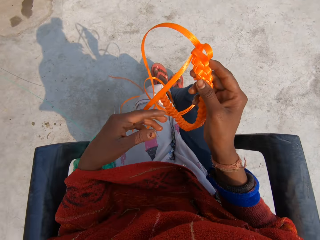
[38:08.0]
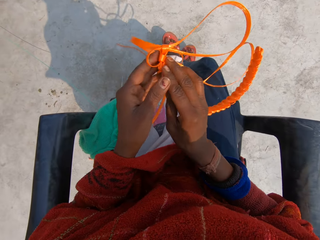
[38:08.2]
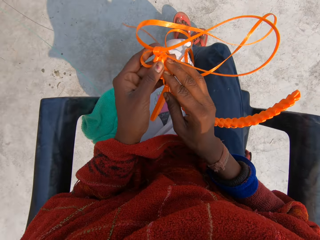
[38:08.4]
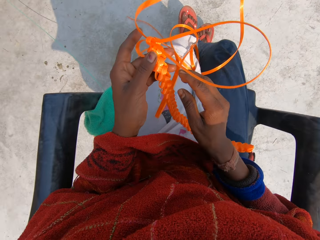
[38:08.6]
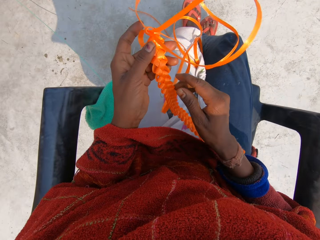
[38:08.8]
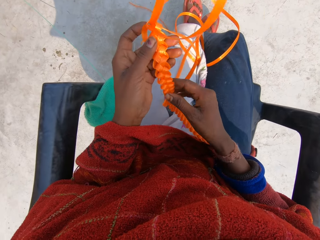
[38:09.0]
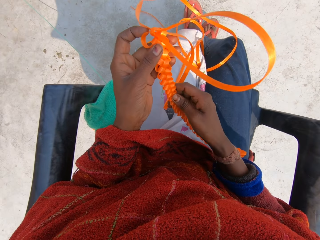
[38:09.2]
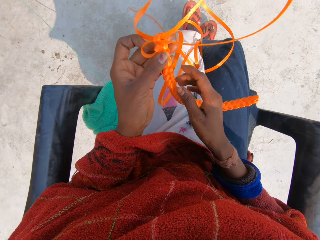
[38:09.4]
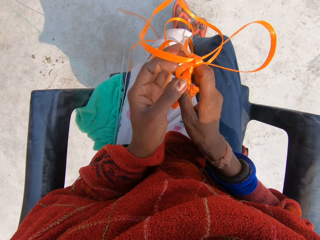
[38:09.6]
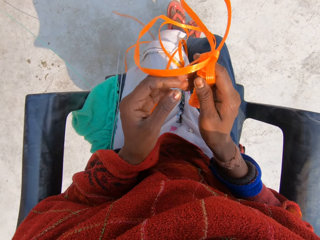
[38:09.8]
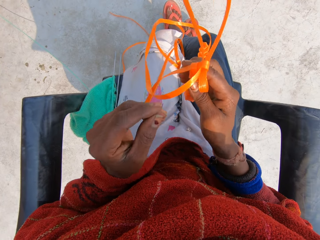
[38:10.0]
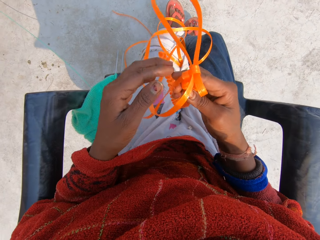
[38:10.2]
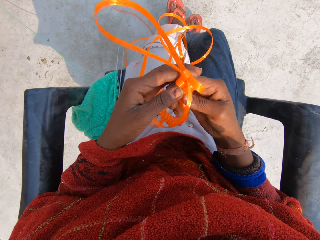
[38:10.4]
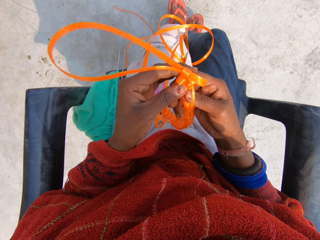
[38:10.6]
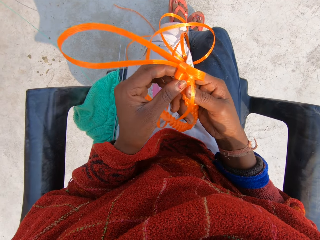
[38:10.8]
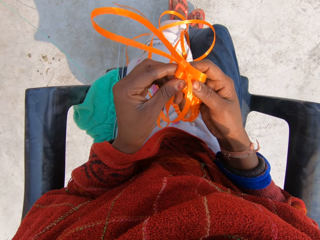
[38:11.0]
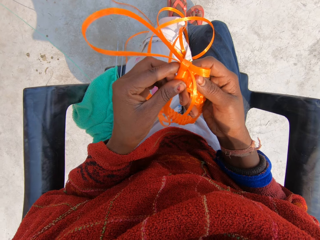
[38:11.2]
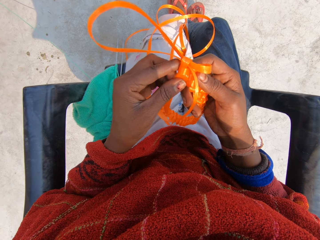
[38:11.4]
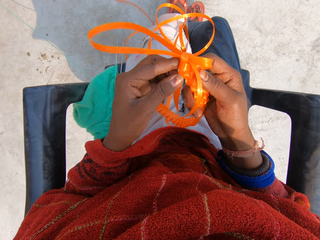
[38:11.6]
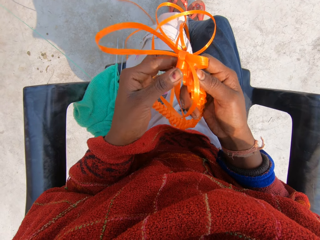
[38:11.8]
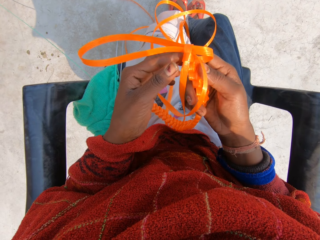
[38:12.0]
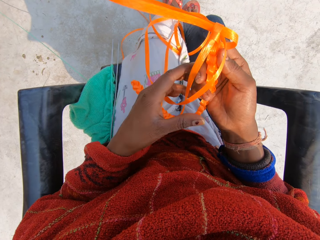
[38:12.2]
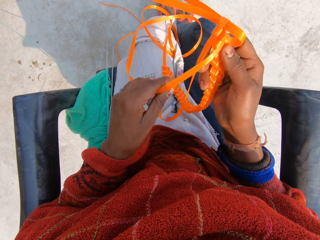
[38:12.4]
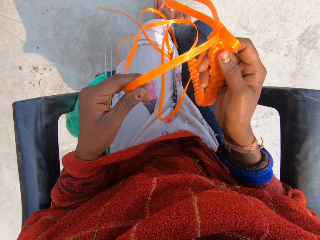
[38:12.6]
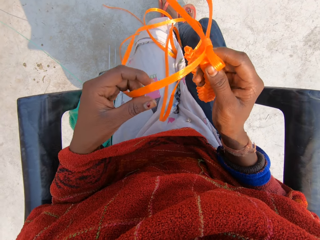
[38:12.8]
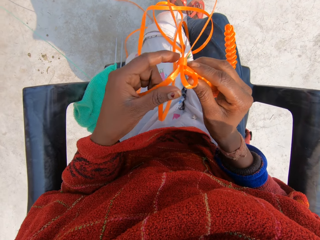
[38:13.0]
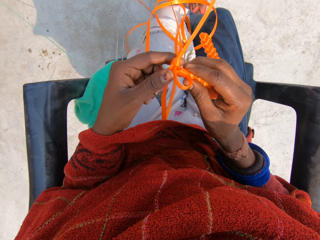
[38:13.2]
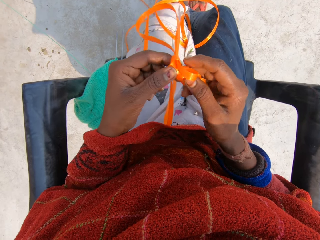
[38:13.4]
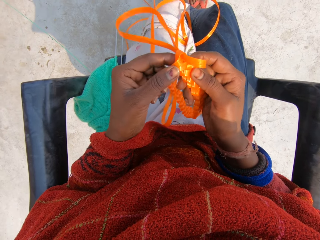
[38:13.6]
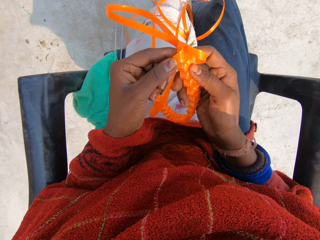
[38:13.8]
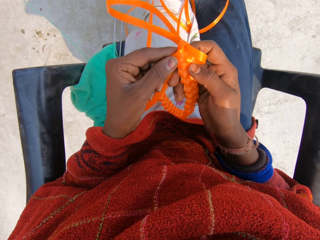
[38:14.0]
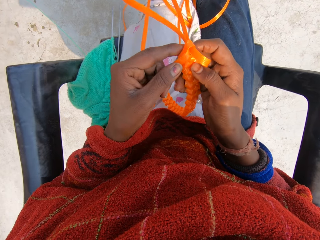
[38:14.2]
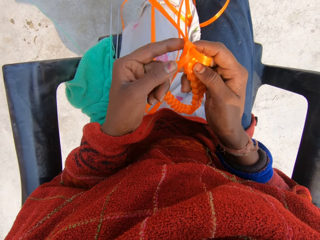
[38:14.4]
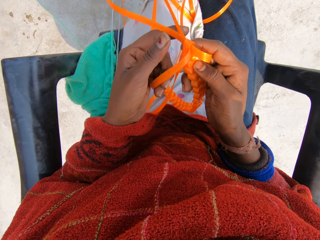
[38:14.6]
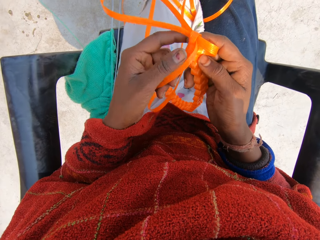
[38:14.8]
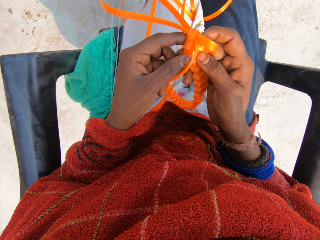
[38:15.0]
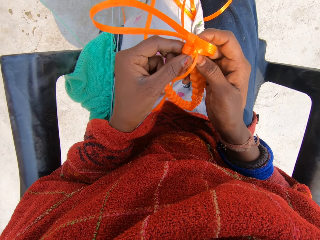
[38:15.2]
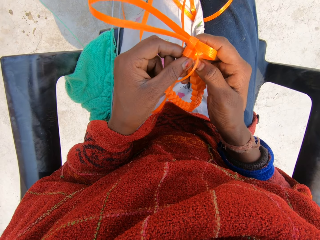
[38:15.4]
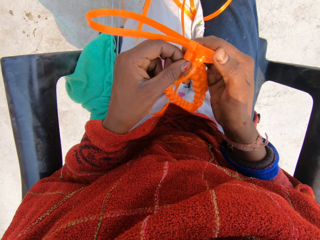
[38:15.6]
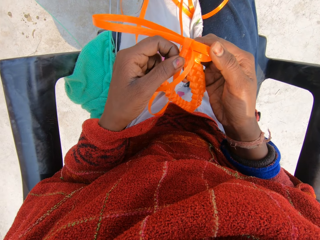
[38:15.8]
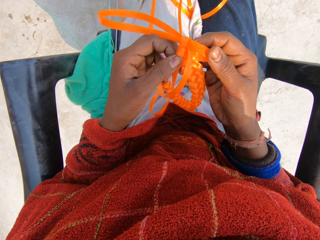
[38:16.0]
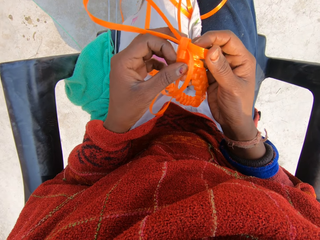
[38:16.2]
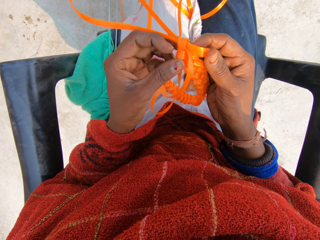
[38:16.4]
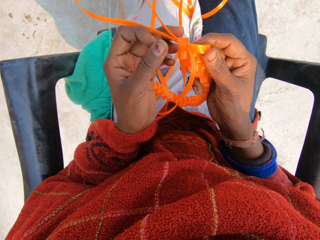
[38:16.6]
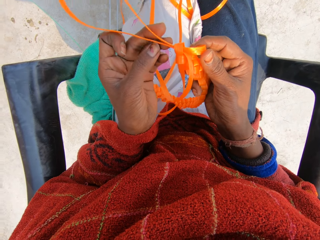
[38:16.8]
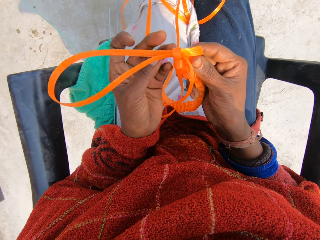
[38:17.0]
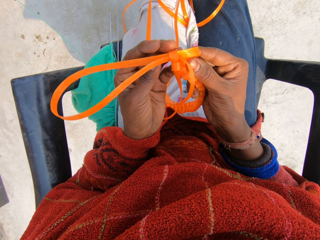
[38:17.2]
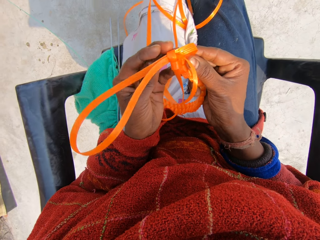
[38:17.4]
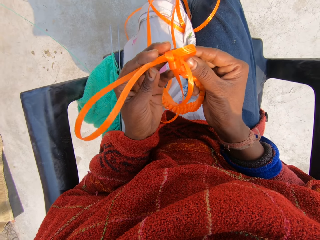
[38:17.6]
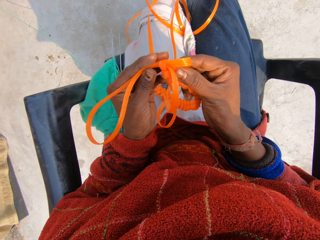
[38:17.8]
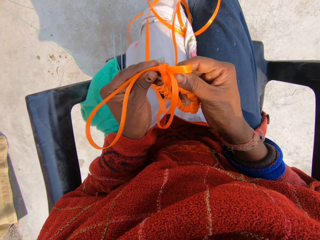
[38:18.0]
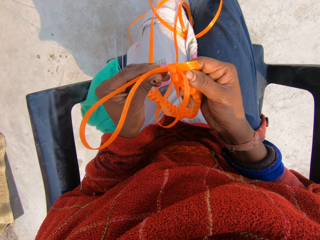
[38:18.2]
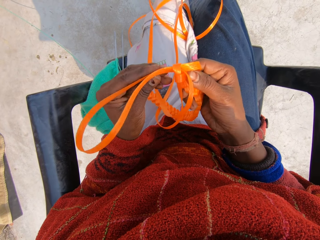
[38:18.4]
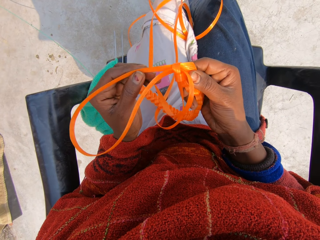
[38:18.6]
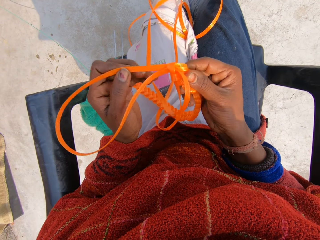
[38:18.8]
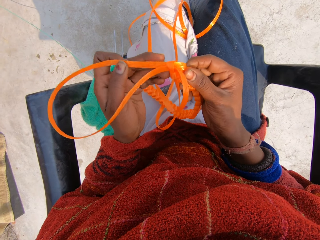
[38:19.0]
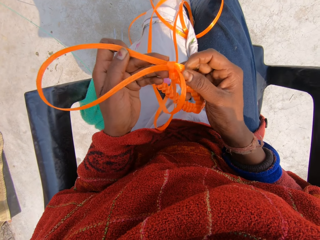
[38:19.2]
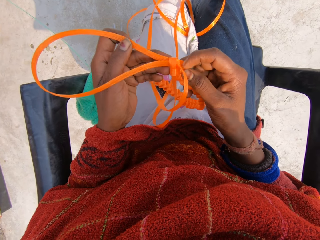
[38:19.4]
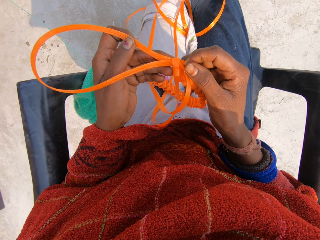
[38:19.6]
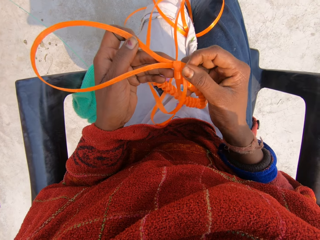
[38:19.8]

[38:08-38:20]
The camera wearer holds the rope with her hands. She adjusts the plastic material.

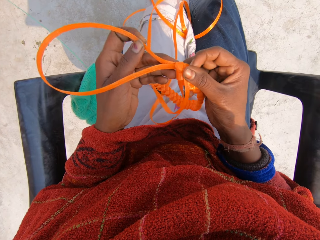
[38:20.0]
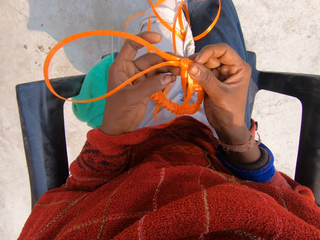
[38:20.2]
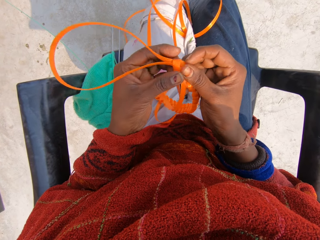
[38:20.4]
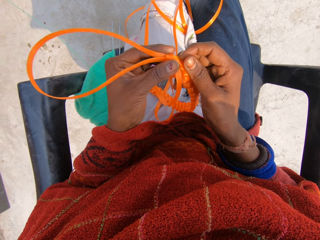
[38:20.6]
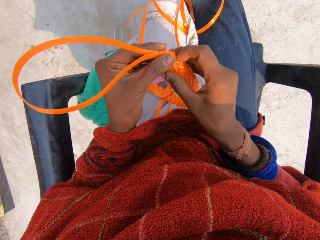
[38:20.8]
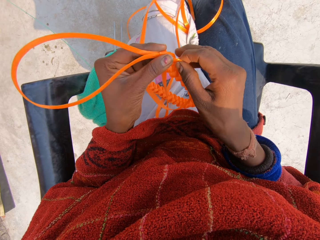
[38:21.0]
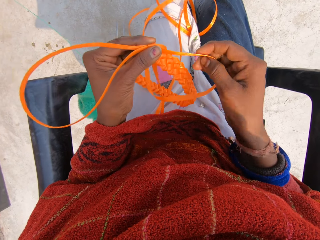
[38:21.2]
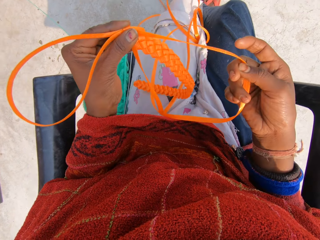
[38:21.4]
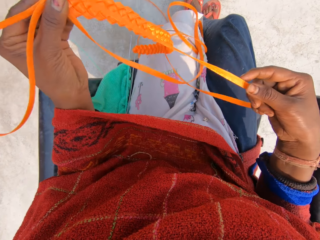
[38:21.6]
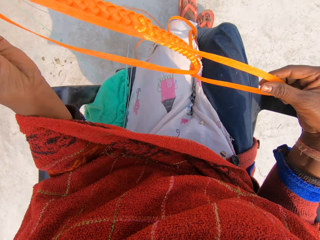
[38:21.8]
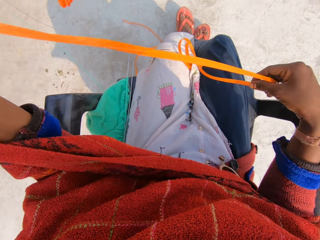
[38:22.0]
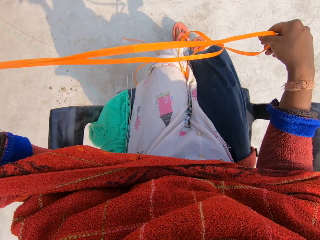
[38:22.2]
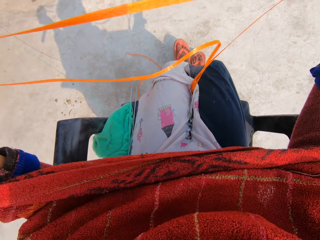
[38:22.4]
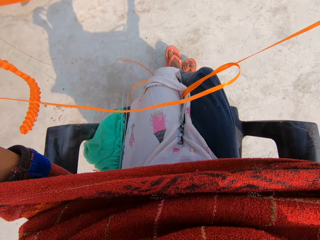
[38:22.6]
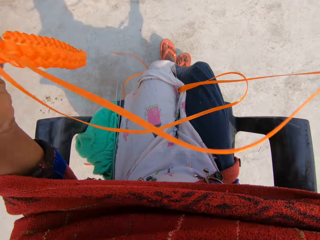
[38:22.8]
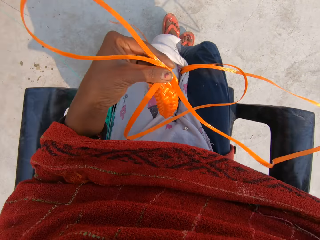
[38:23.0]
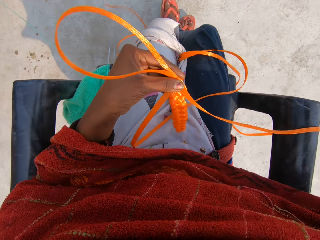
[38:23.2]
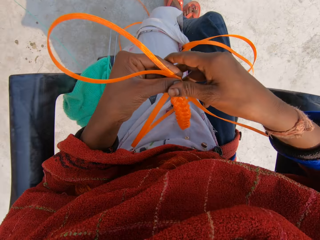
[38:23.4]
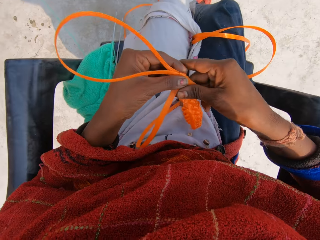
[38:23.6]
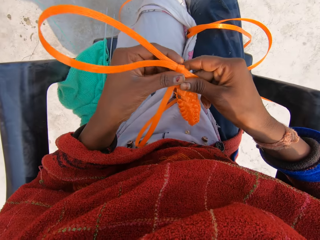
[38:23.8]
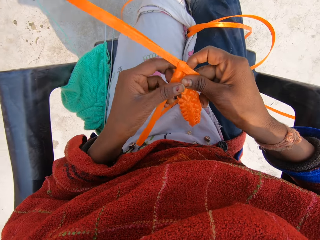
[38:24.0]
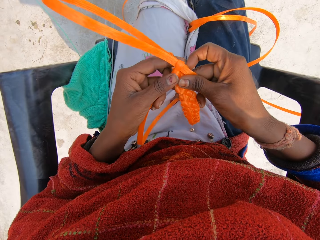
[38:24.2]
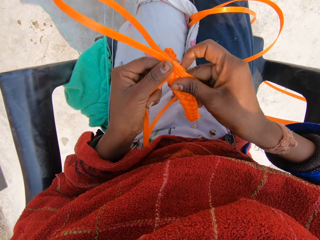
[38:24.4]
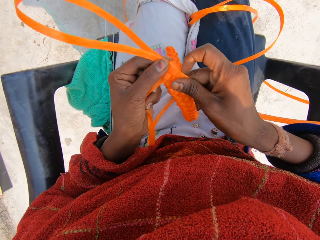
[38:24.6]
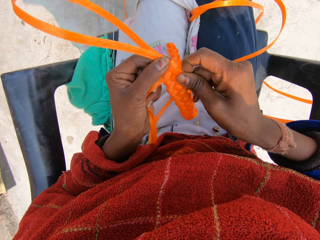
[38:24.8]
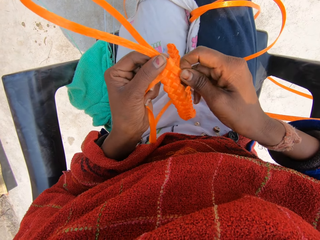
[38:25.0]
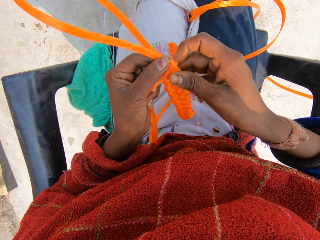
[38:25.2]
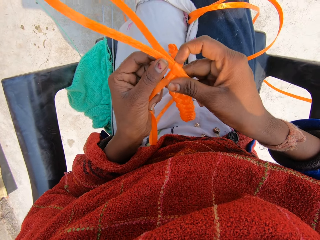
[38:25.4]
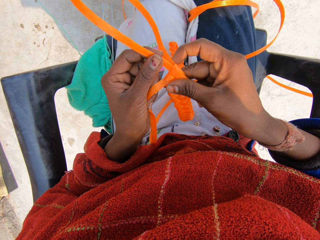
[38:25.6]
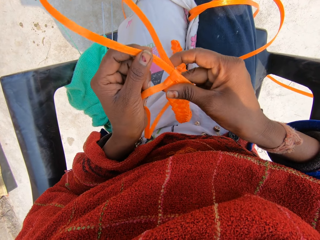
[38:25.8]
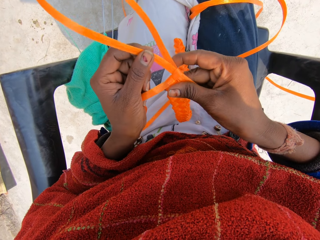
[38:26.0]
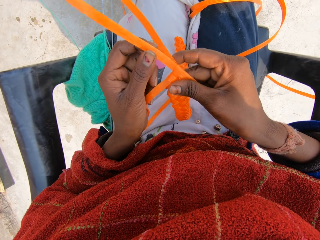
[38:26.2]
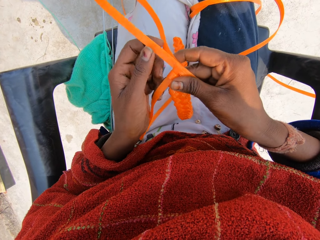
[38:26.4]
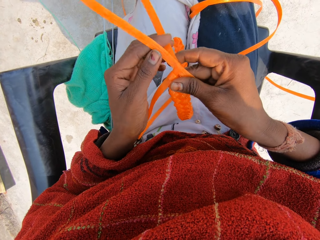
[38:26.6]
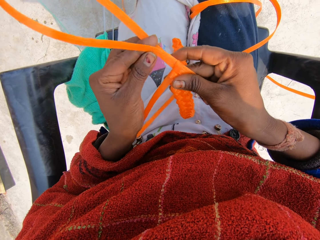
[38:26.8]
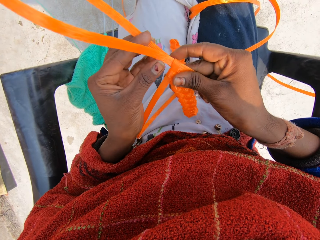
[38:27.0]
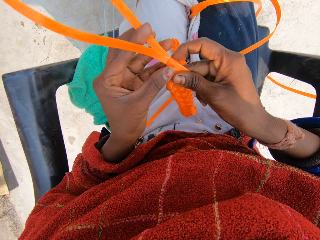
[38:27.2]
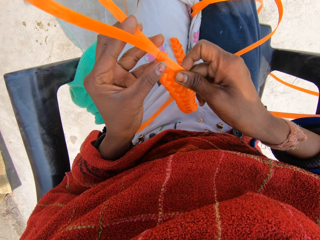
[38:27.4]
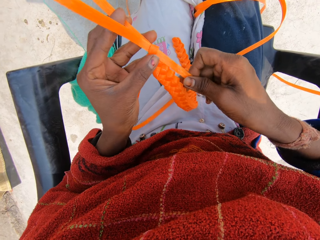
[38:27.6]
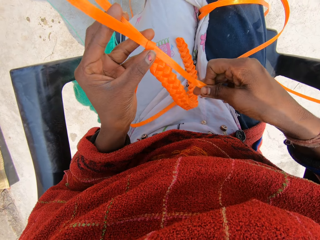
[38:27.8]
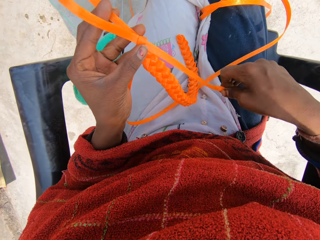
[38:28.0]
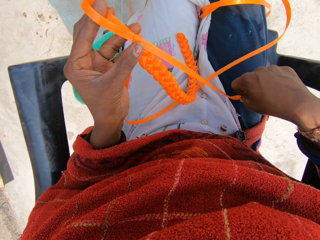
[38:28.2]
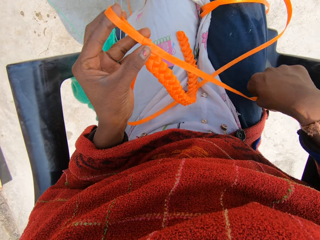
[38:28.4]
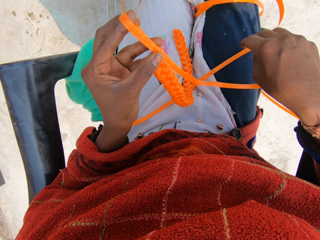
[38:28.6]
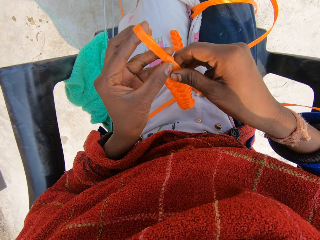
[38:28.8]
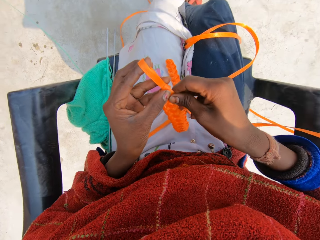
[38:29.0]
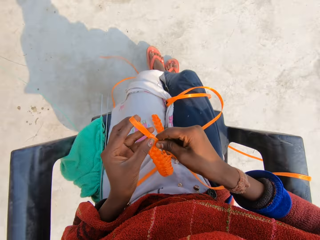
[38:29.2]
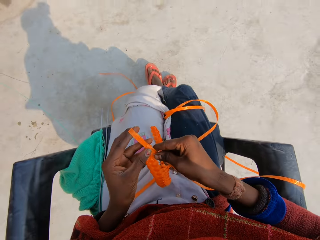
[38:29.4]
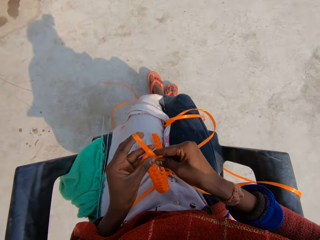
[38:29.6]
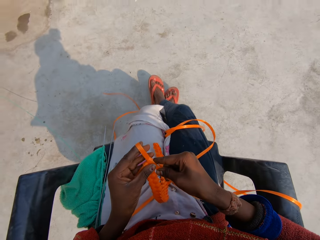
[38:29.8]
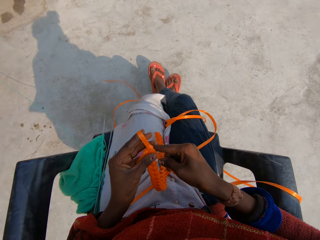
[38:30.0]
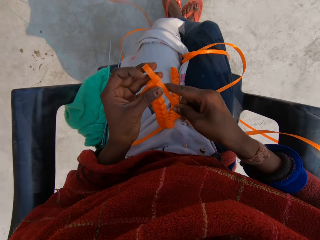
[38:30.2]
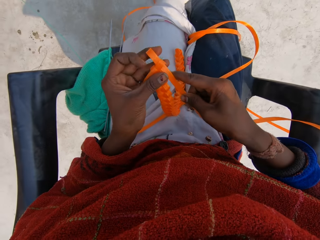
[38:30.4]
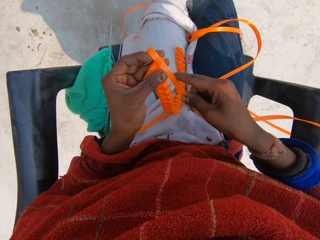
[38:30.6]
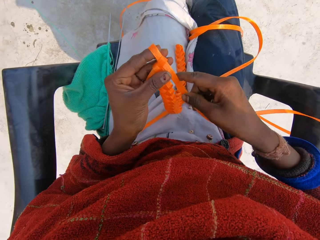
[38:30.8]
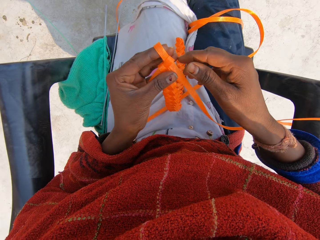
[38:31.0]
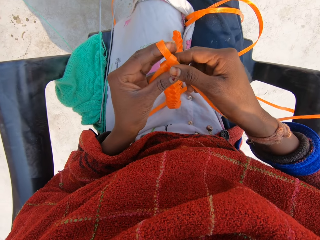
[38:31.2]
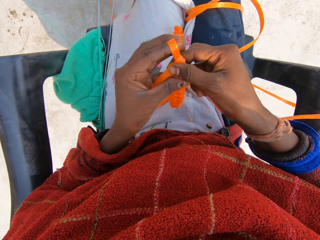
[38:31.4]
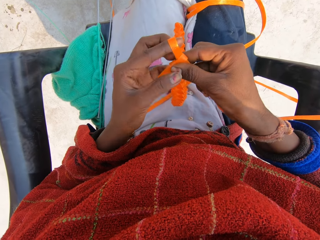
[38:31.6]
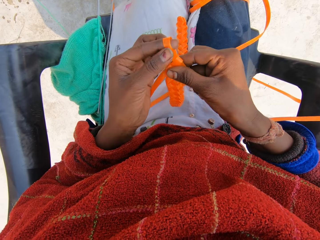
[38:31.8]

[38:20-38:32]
The camera wearer weaves the plastic material.
